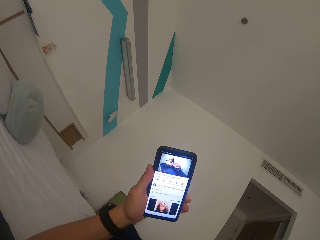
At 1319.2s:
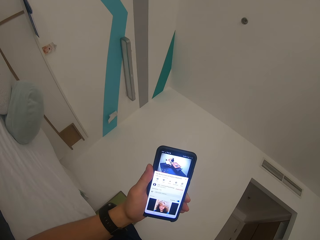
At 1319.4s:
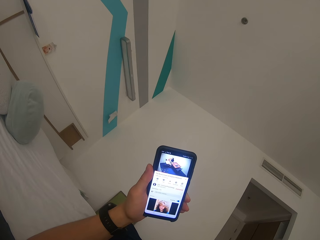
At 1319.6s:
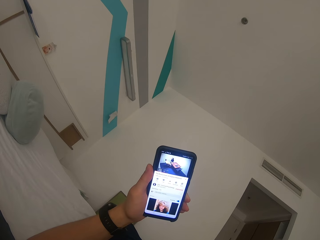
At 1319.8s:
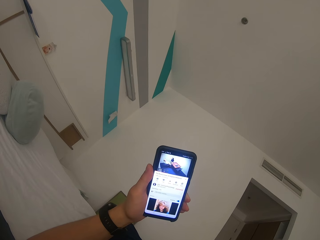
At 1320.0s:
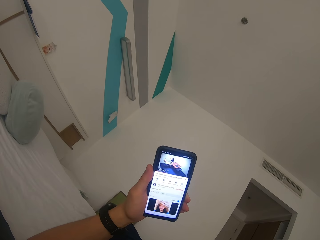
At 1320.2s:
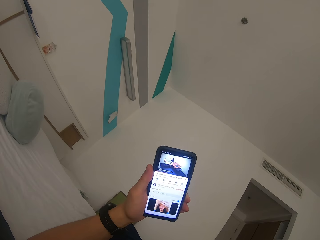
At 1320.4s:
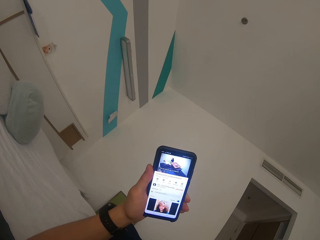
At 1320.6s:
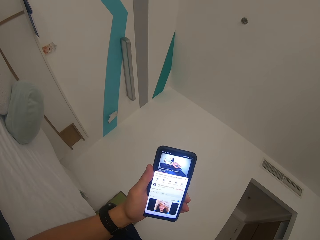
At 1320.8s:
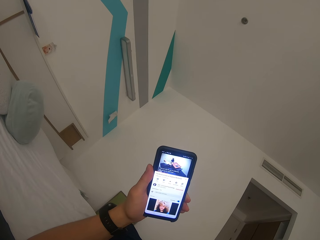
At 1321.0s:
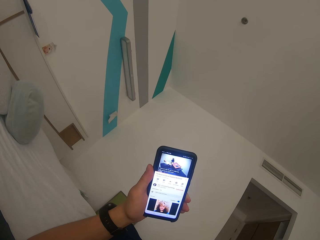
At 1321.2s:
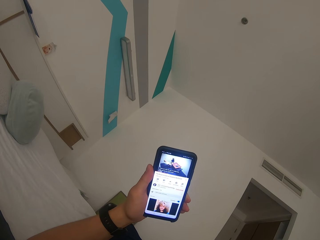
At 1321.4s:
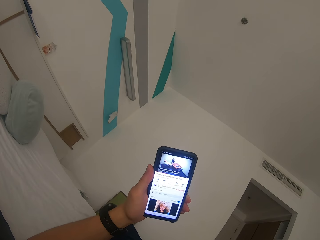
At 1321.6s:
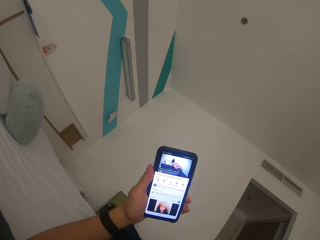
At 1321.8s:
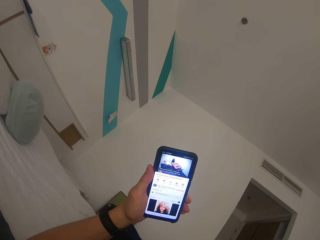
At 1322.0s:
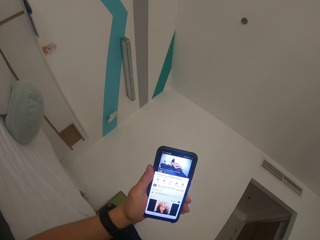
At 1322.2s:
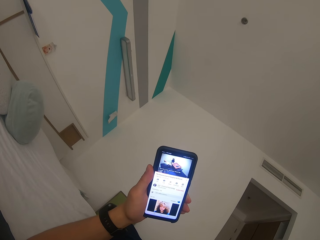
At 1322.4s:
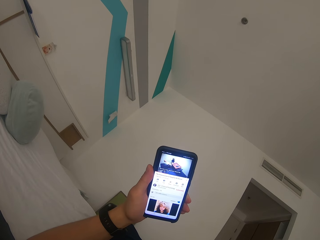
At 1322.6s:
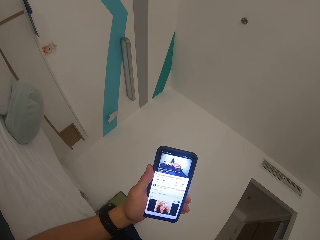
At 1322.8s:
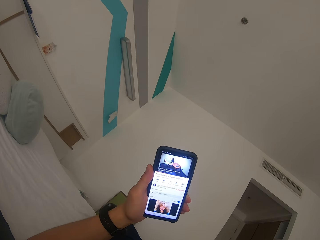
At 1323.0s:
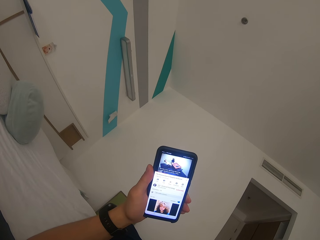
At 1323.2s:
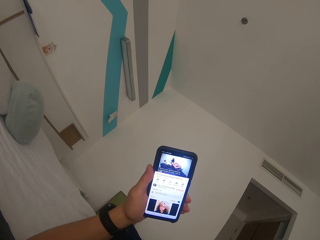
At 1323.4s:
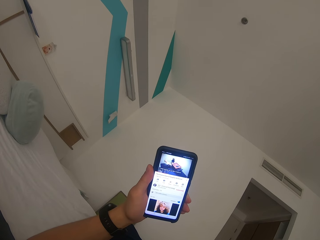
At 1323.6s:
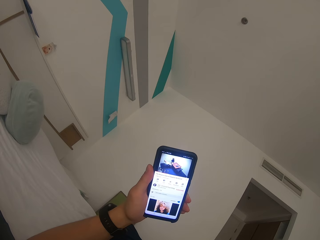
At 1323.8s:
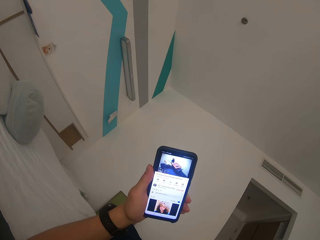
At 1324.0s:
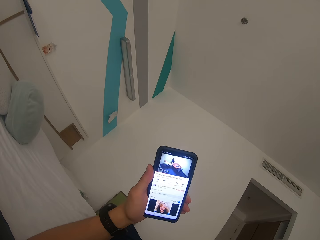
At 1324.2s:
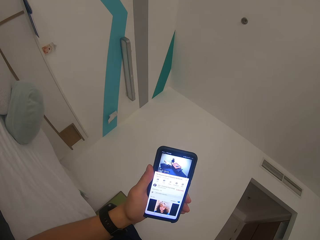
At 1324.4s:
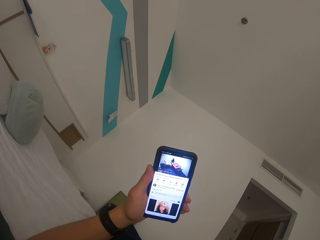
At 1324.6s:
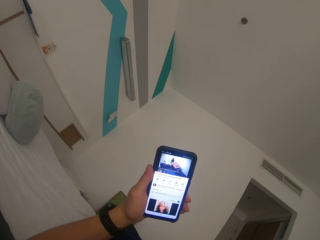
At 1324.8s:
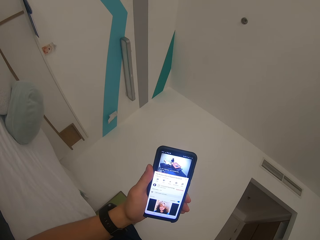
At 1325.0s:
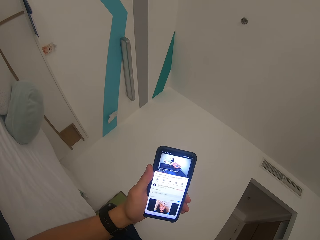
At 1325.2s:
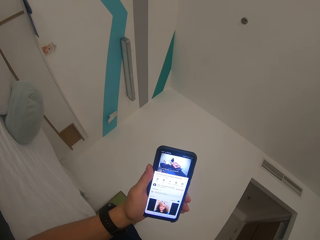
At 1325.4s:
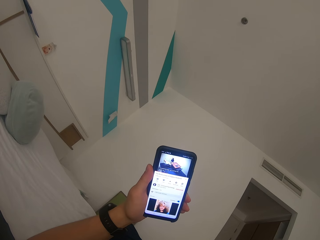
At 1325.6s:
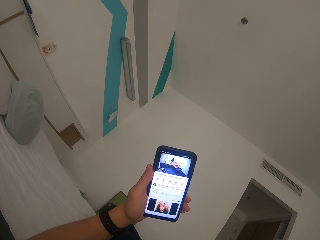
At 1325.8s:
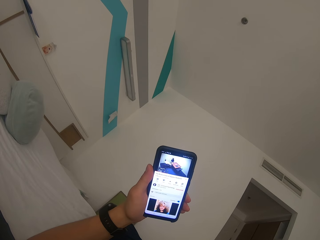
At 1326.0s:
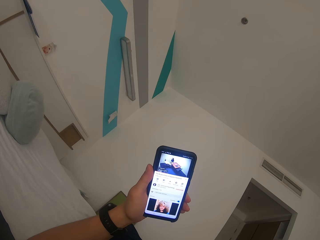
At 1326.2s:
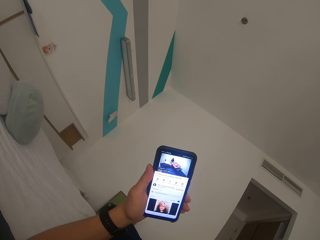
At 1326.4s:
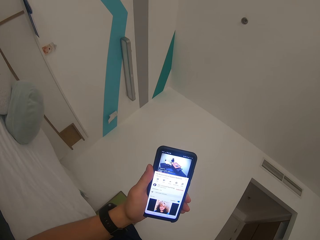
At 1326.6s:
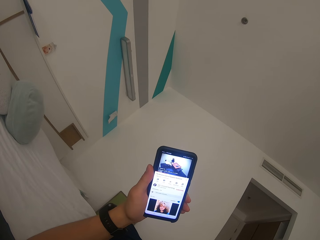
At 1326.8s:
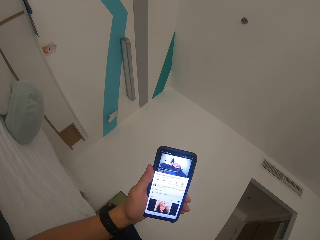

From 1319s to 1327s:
The camera wearer watches a video on the mobile phone.

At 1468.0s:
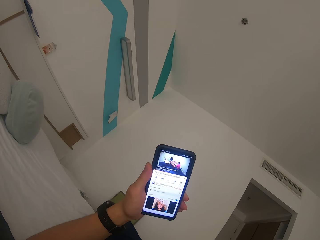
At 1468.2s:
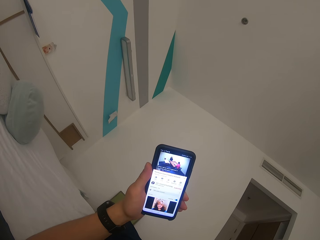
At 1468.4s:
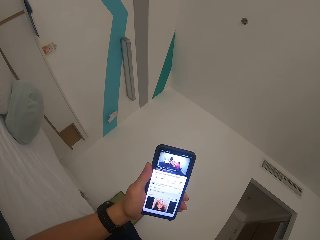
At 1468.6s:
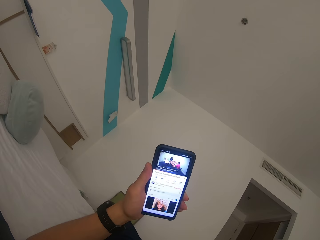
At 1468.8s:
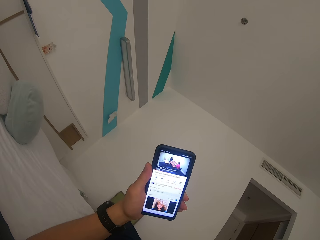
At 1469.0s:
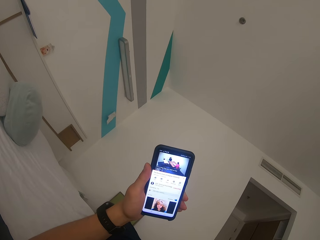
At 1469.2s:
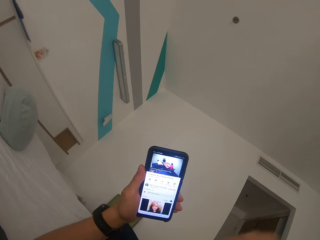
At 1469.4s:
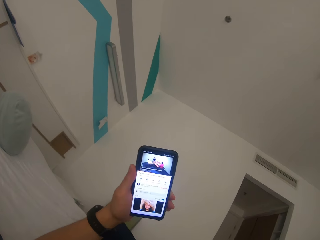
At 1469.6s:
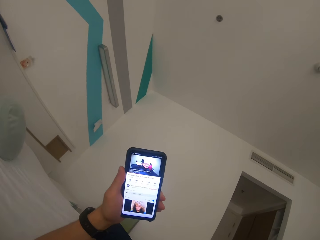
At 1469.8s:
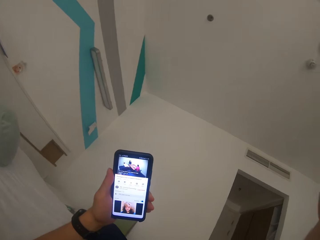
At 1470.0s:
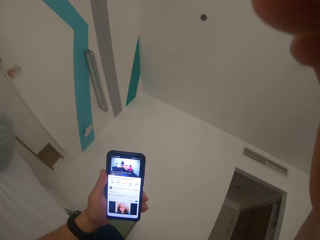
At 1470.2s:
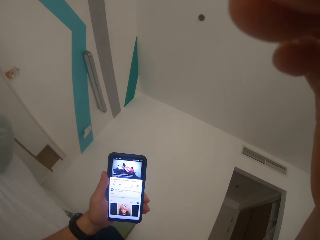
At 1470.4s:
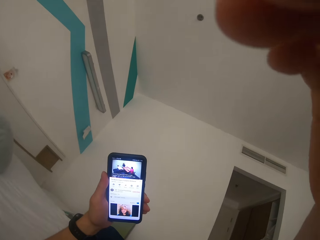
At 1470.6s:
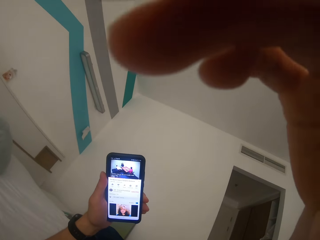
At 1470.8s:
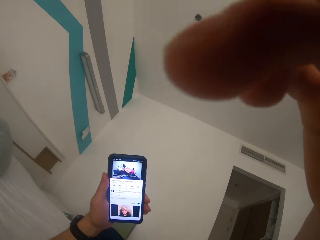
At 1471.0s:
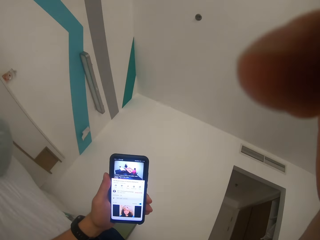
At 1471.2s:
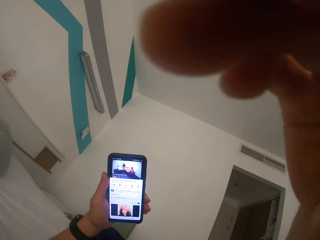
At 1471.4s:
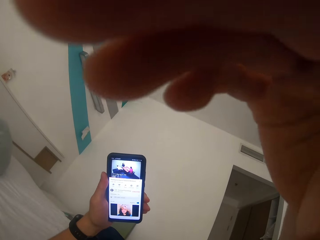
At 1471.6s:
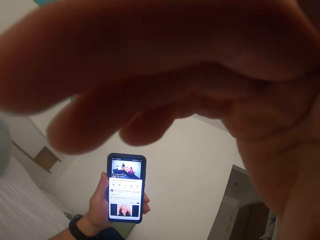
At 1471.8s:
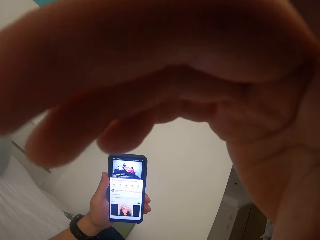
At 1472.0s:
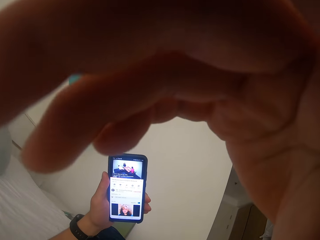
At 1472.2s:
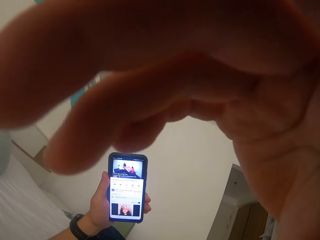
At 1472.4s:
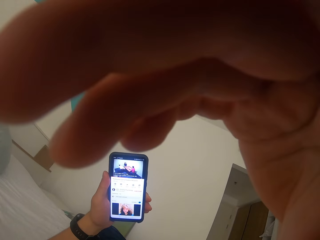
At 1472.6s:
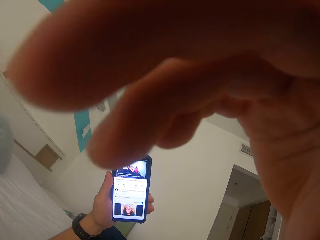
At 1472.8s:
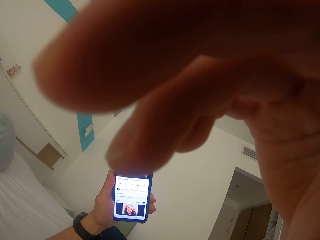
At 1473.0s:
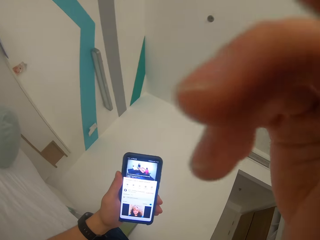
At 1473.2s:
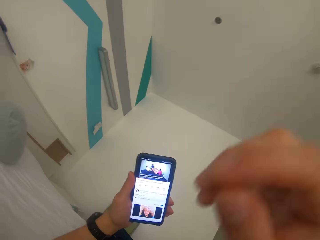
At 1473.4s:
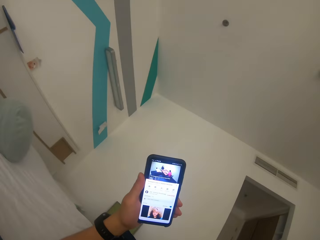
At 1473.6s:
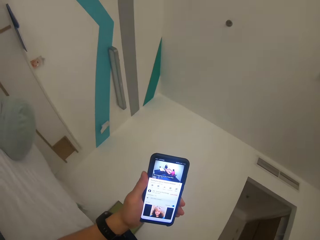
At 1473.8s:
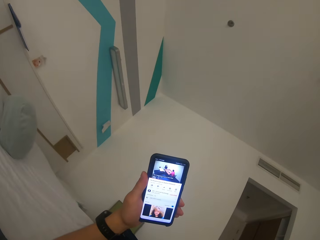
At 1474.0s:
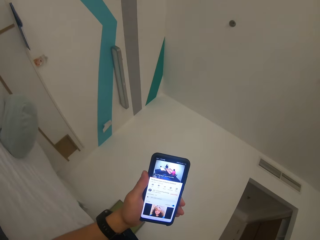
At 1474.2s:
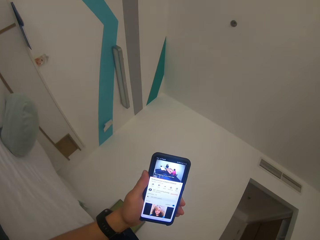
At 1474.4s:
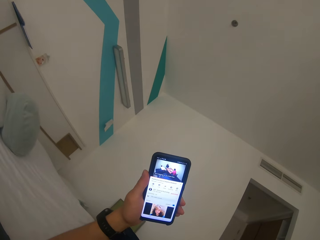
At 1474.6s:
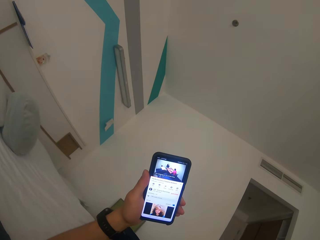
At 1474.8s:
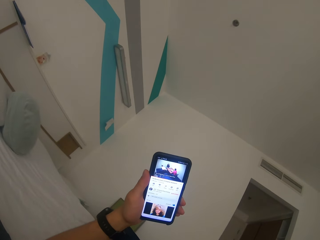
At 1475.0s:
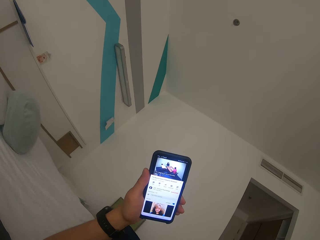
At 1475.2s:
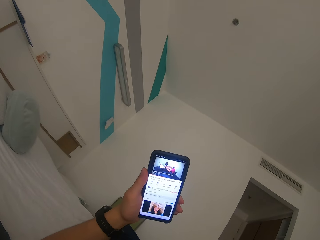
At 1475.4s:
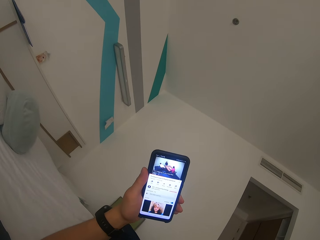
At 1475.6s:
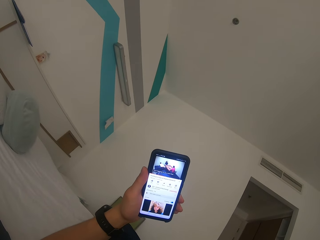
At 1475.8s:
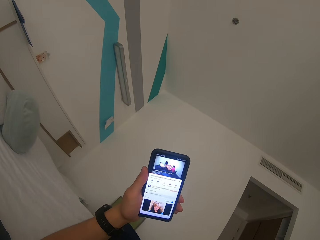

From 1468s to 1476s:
The camera wearer lifts his right hand. He tilts the camera with the right hand and touches the camera with his hand. He withdraws the right hand from the camera. He watches a video on the mobile phone.

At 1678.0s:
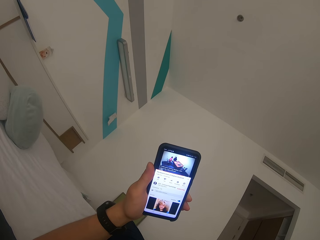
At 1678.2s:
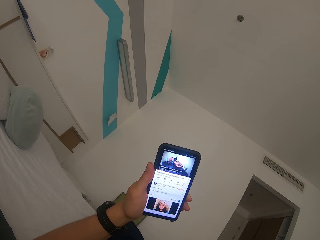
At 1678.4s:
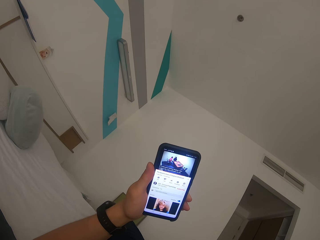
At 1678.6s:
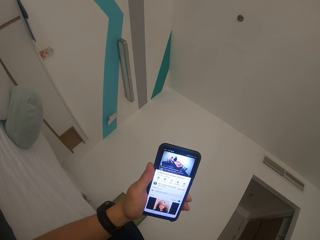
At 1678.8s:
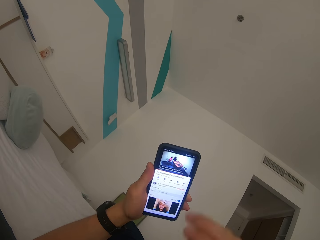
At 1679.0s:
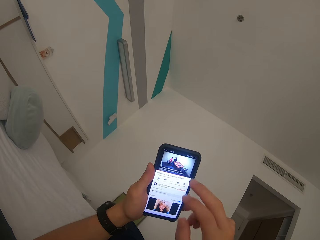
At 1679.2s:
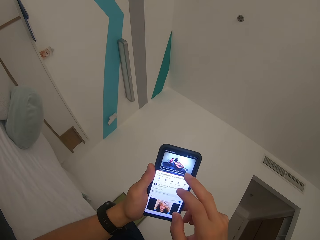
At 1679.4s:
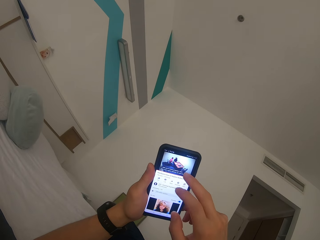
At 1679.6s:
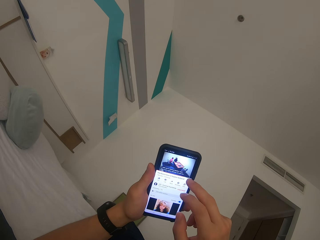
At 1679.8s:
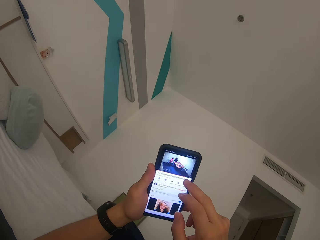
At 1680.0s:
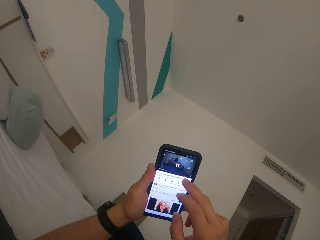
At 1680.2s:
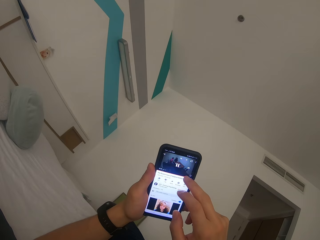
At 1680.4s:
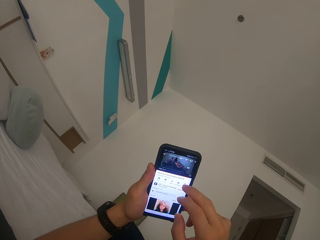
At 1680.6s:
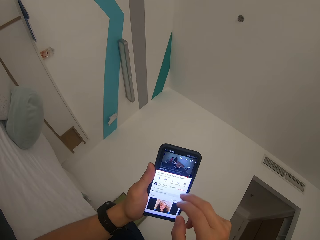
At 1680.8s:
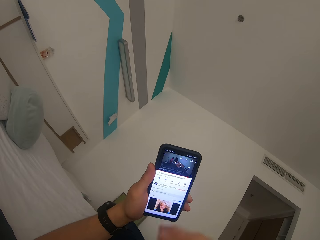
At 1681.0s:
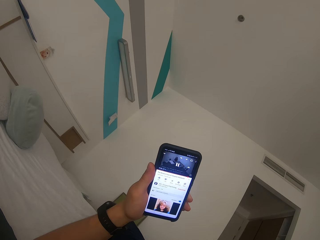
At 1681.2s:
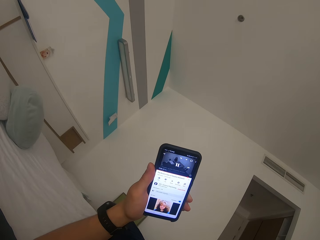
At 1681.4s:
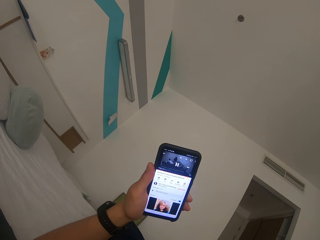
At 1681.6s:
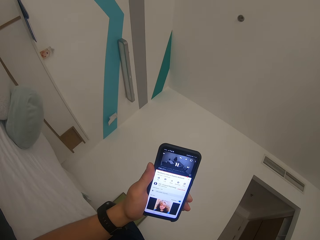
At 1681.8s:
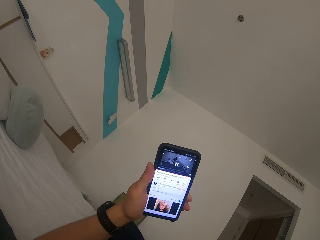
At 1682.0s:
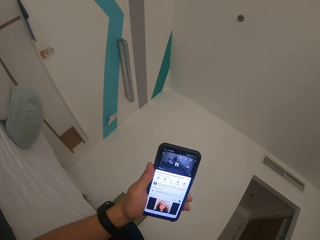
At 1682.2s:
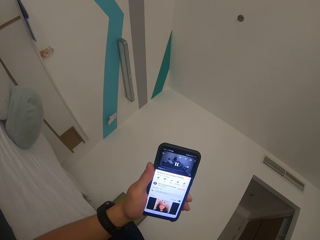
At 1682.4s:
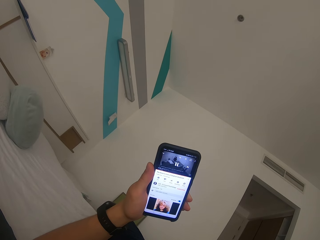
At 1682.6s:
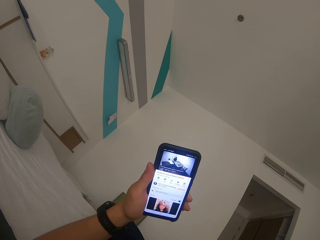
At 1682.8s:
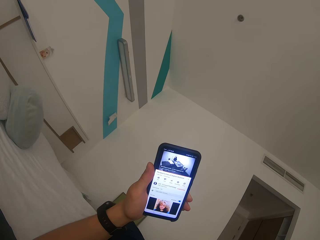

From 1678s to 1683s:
The camera wearer scrolls the mobile phone. They watch a video on the mobile phone.
